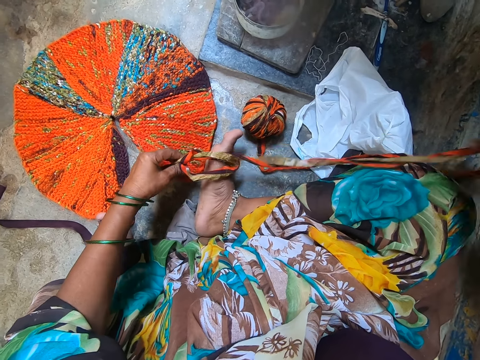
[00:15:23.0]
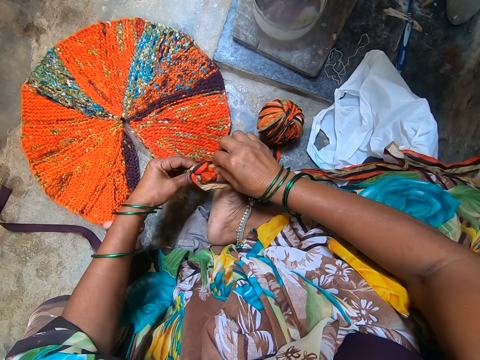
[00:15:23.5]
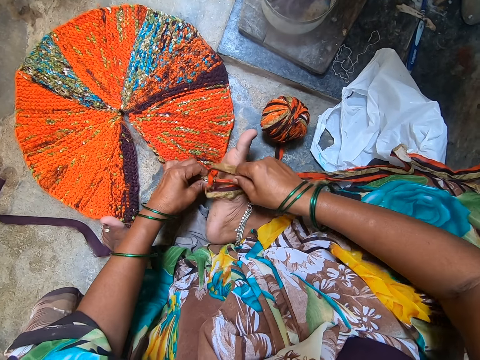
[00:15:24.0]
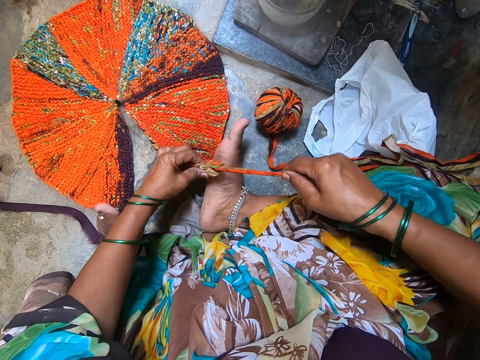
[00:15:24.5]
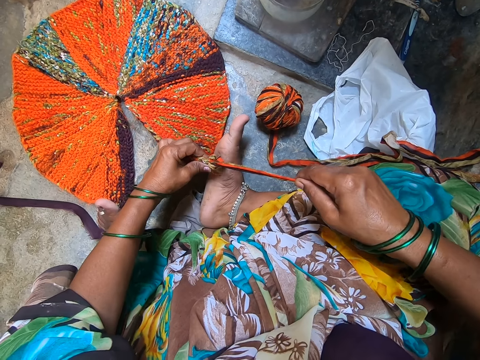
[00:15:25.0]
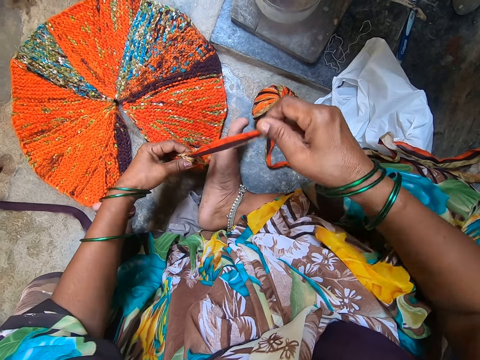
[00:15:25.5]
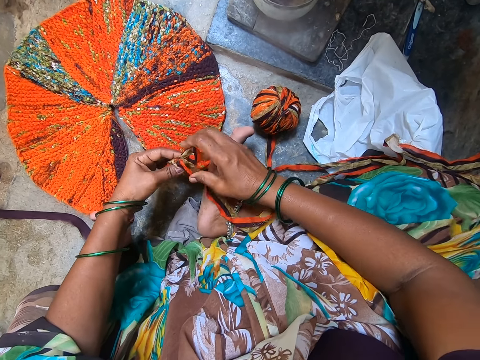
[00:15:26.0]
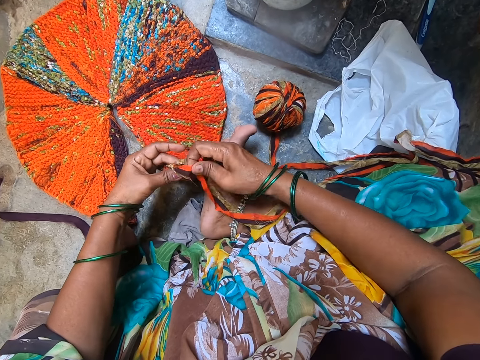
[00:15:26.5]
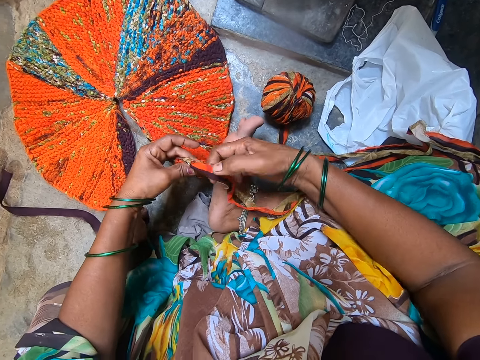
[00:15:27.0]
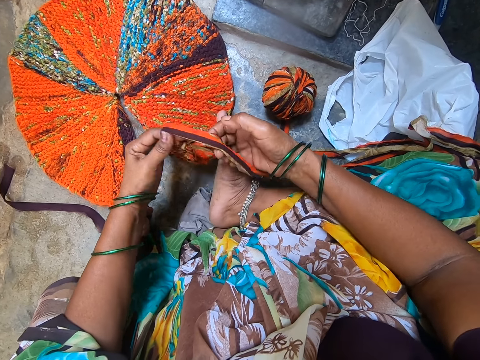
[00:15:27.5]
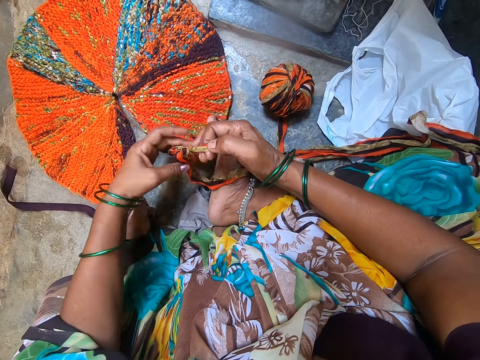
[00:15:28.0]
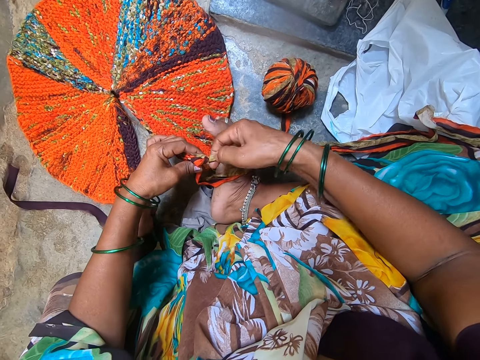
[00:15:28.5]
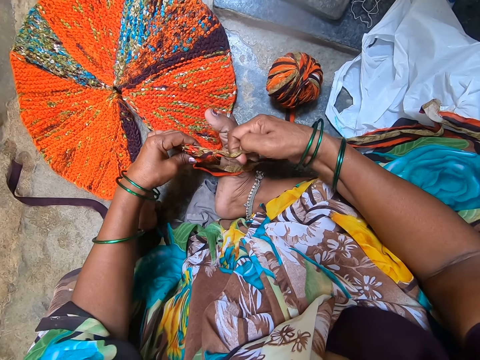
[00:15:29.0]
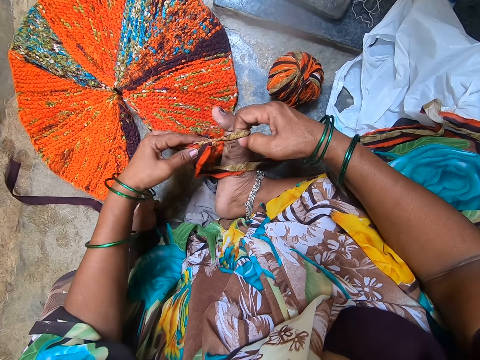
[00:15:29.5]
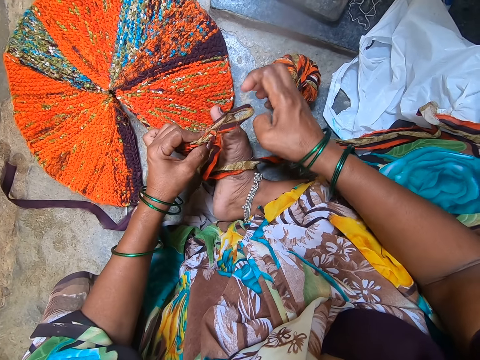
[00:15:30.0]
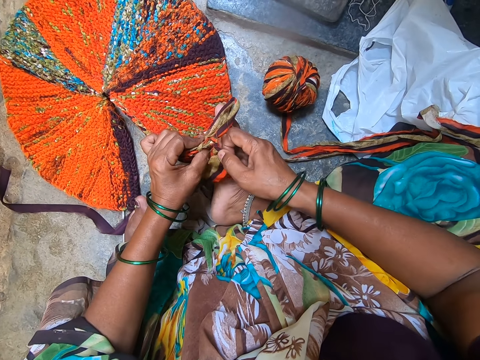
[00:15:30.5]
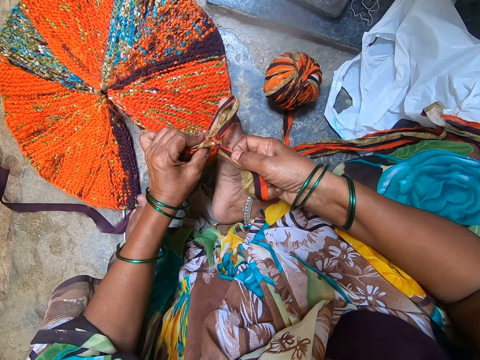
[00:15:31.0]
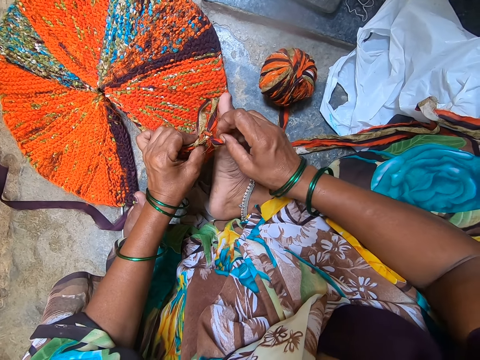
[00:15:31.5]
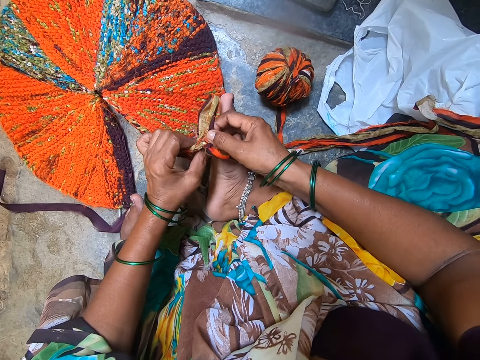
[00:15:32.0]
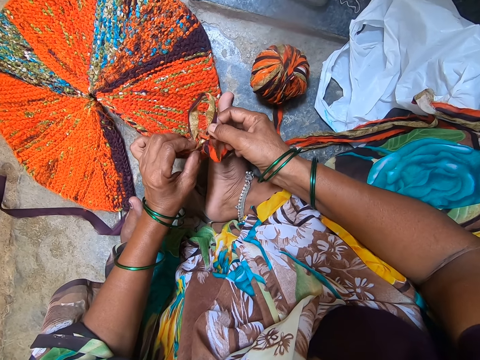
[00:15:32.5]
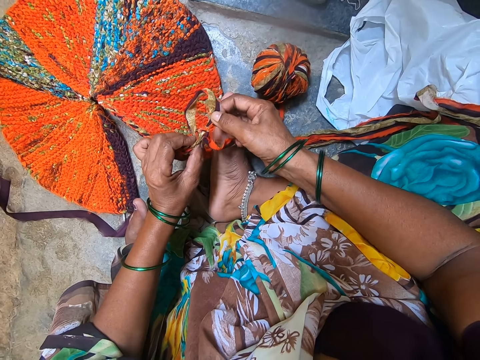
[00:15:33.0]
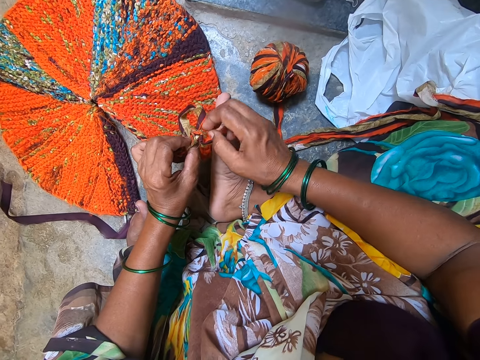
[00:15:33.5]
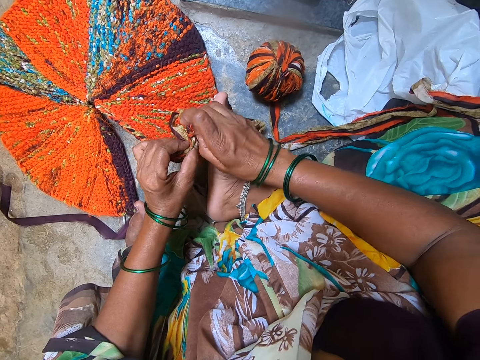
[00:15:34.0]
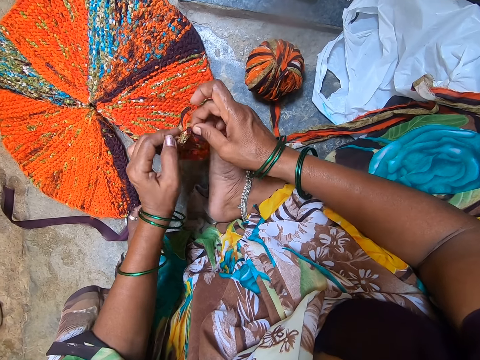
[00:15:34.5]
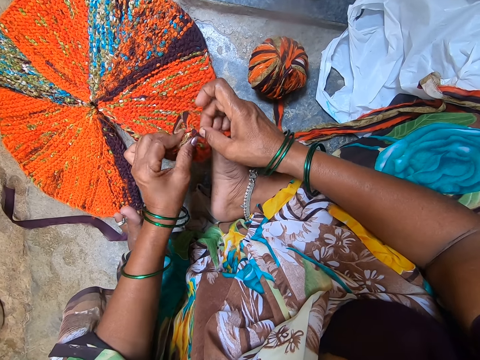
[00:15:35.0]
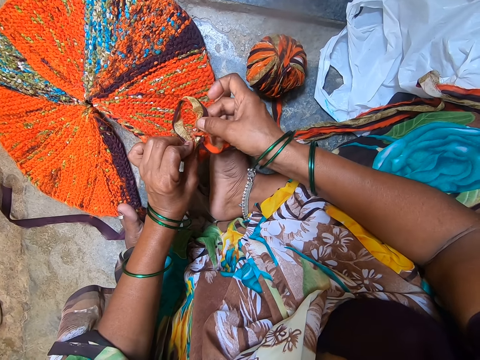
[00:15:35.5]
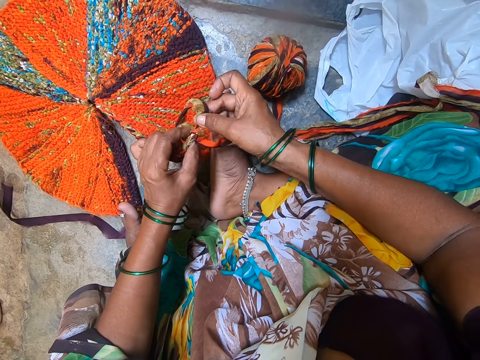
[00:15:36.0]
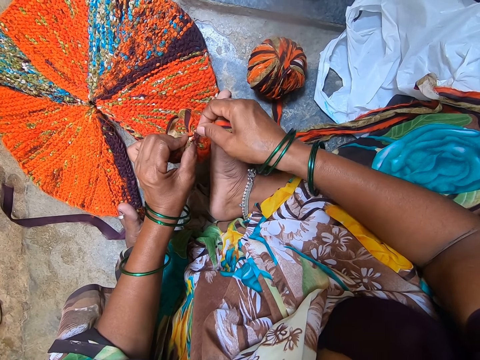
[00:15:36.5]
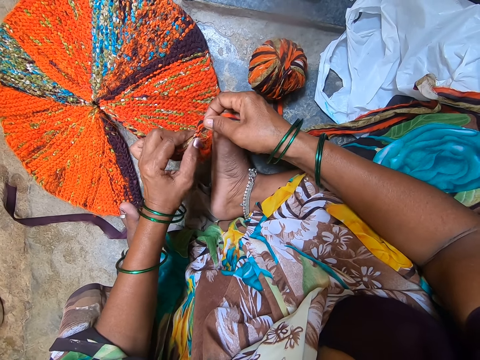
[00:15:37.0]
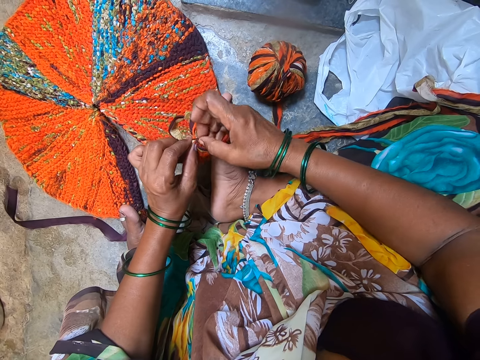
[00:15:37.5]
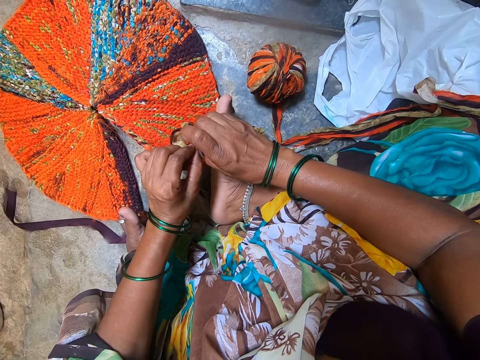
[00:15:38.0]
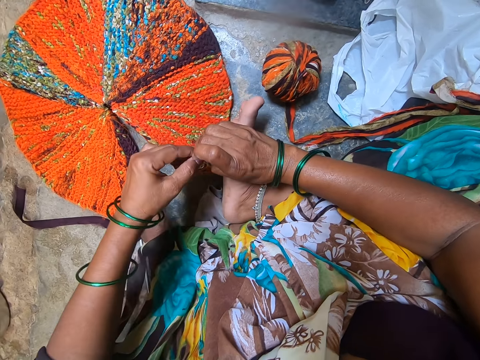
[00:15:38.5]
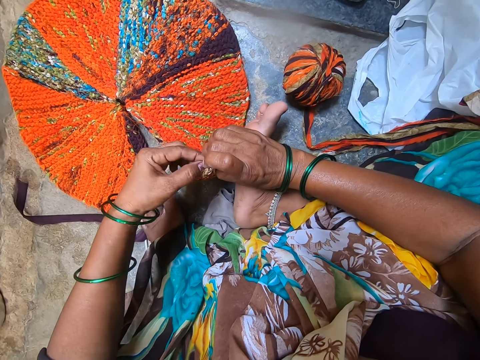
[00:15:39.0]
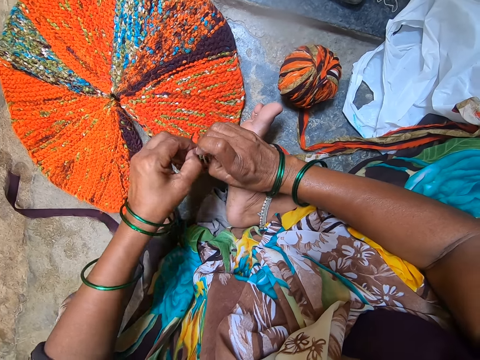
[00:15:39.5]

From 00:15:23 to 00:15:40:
The camera wearer interacts with a man. They inspect a yarn. They pull the yarn. They untie the yarn. They tie the knot on the knit fabric.

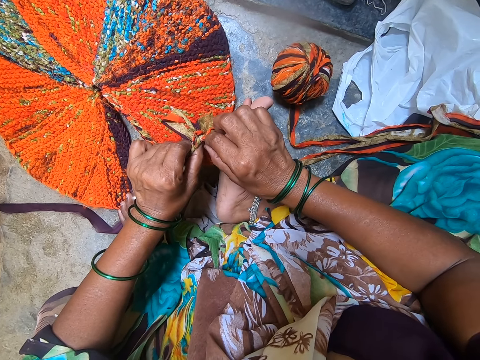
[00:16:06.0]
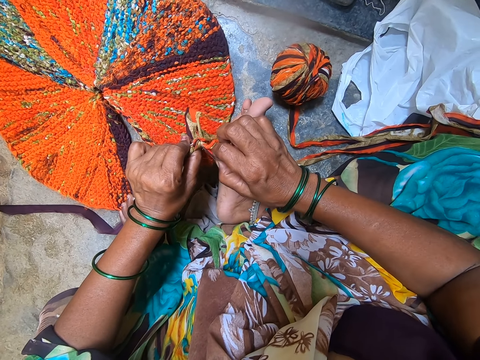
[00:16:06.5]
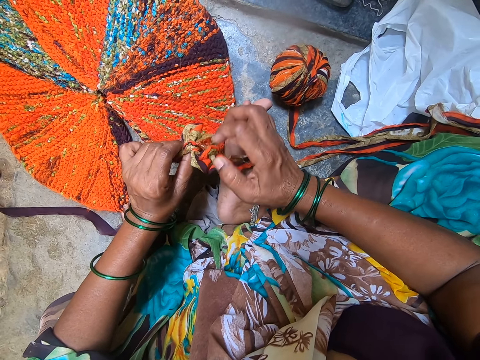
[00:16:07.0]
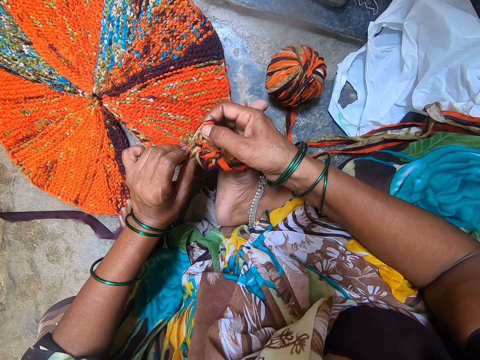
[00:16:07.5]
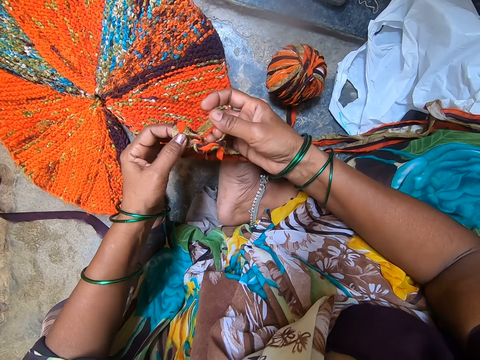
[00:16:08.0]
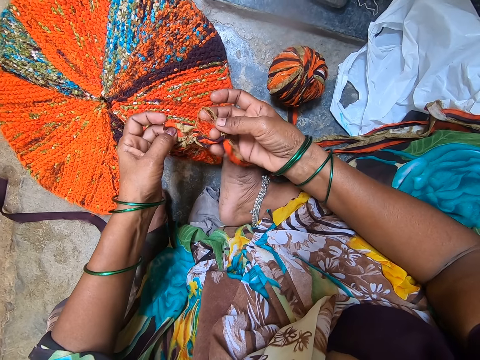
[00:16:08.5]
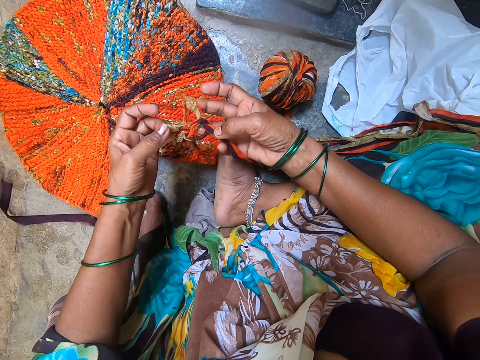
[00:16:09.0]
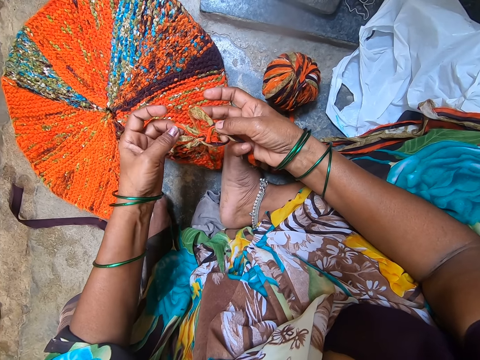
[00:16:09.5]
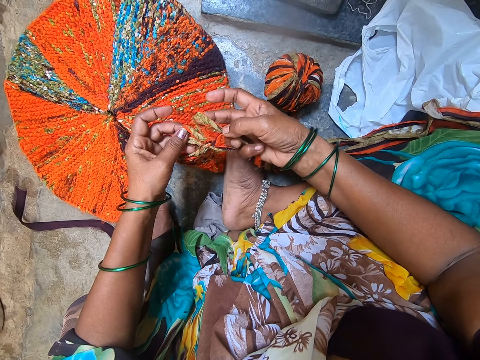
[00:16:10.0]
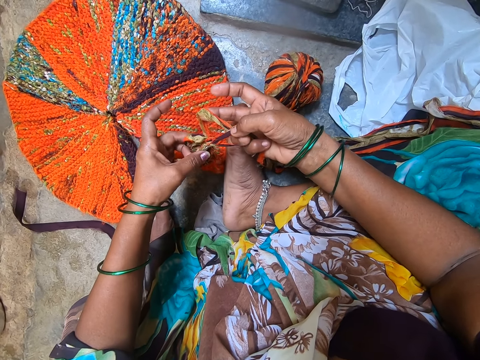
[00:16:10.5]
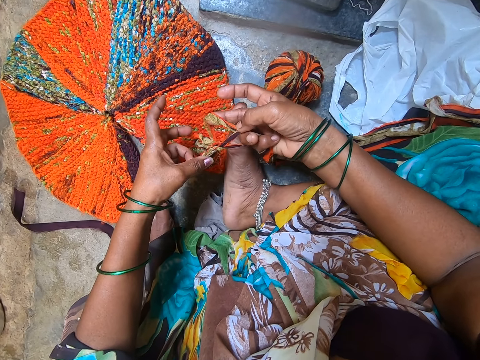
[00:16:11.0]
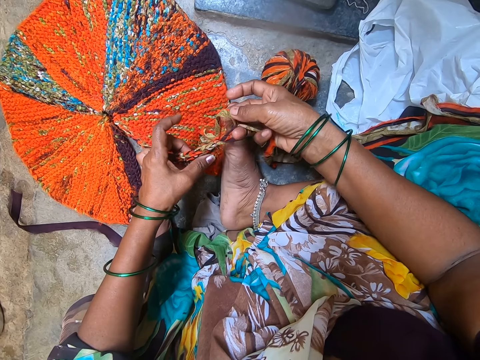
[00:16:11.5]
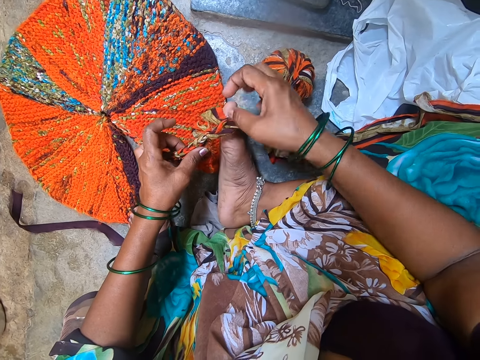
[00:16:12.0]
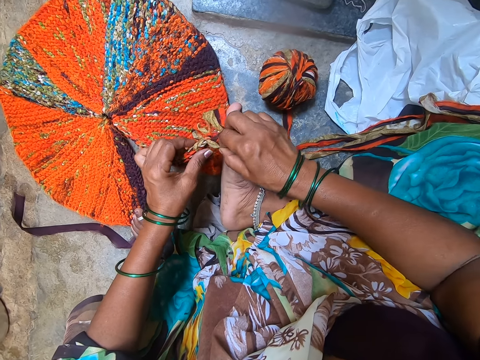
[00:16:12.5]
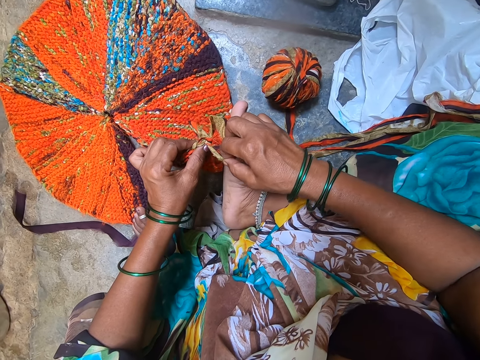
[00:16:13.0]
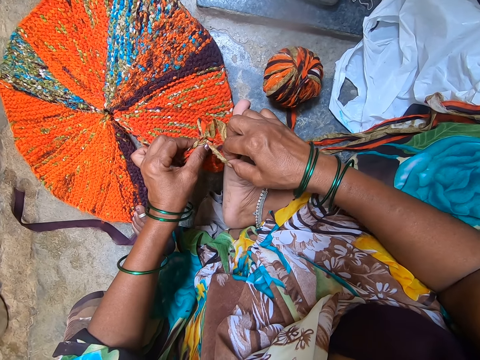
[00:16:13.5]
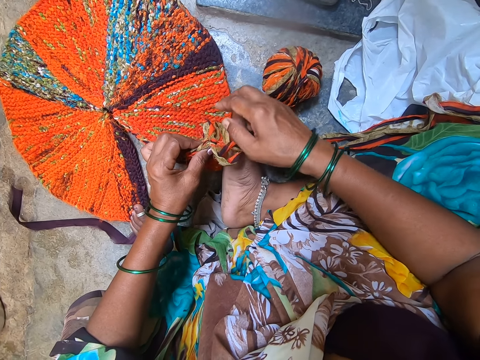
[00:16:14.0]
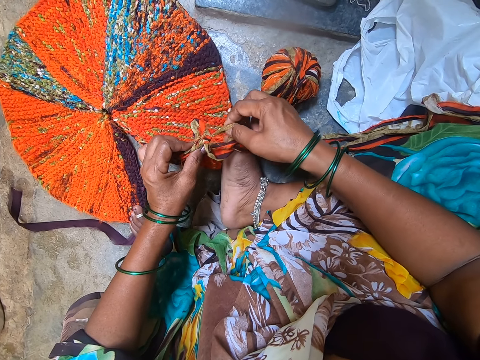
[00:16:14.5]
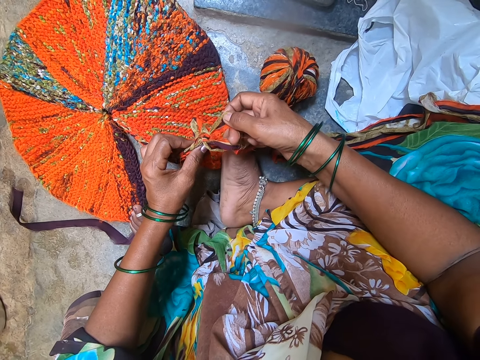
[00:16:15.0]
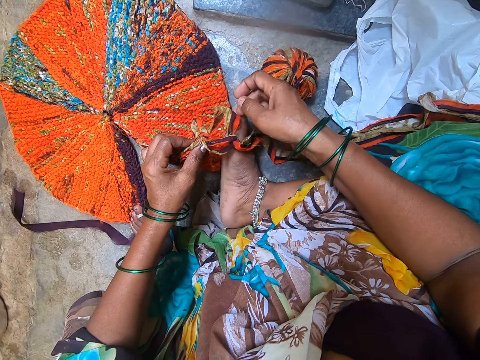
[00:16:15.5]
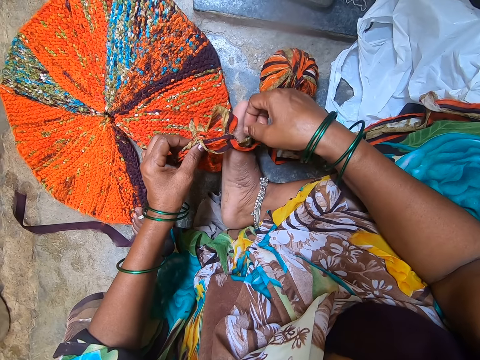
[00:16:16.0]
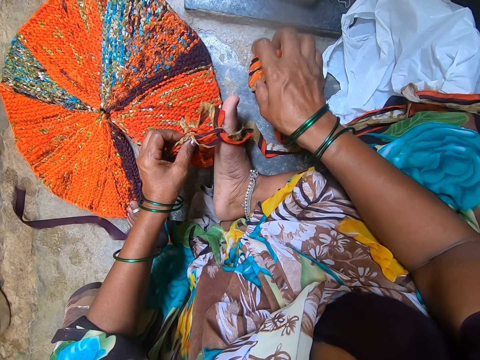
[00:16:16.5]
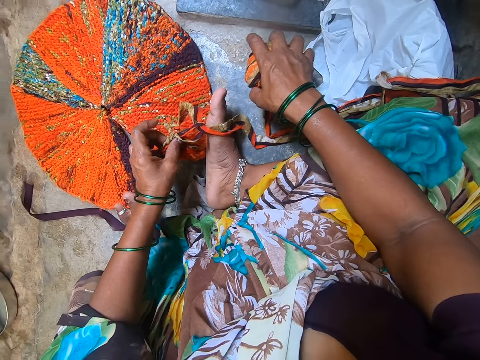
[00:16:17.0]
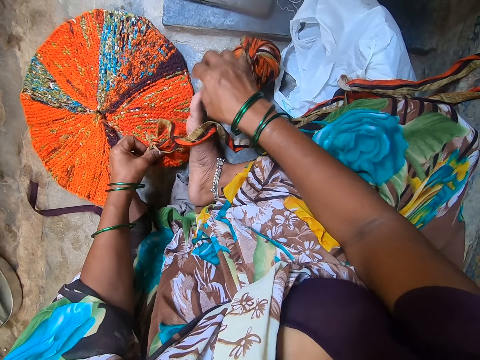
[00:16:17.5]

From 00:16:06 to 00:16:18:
The camera wearer loosens the knot on the knit fabric. She stares at the yarn. She unties the yarn. She picks up the yarn. She moves the bundle of yarn on the floor with her right hand. She drops the yarn.
